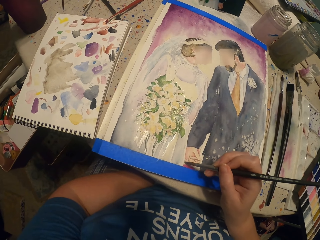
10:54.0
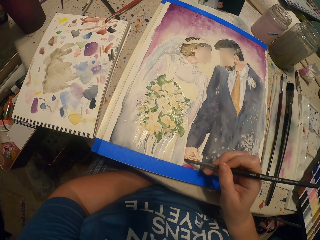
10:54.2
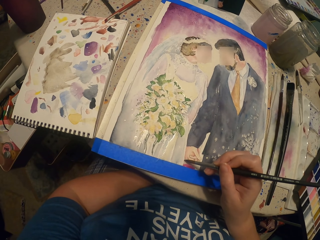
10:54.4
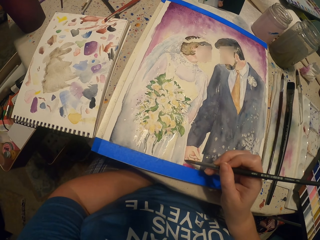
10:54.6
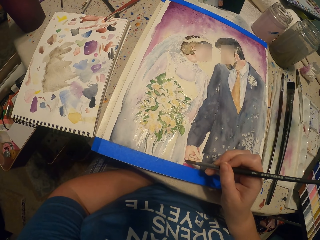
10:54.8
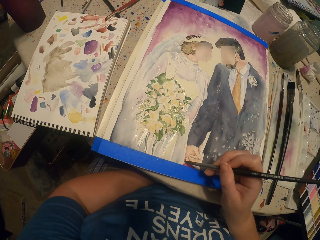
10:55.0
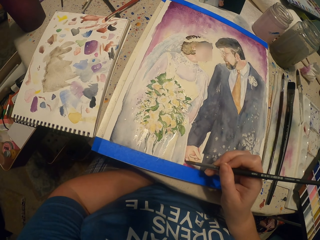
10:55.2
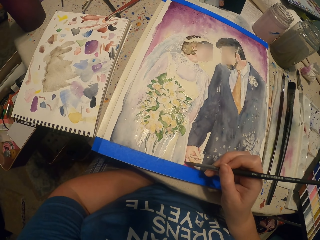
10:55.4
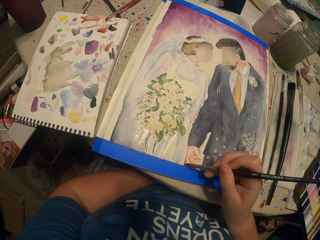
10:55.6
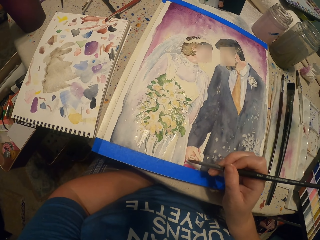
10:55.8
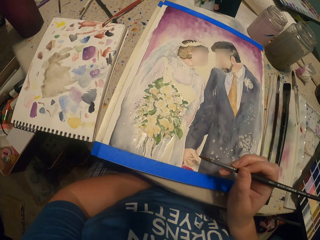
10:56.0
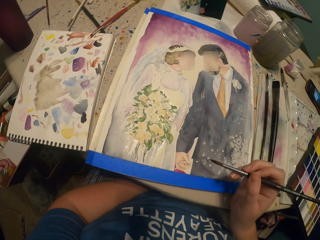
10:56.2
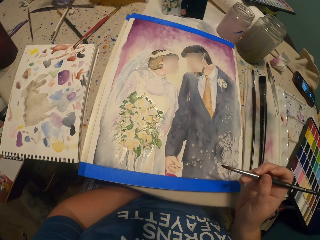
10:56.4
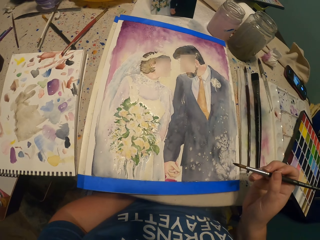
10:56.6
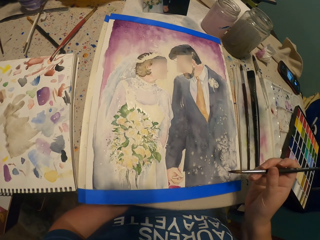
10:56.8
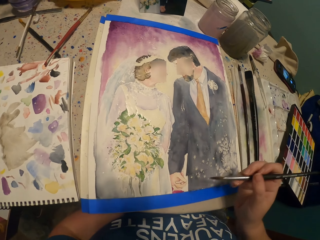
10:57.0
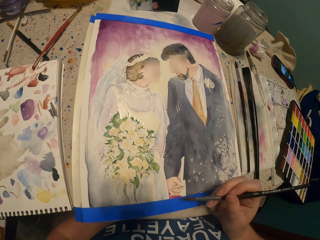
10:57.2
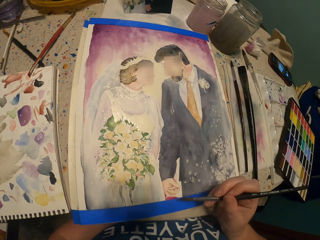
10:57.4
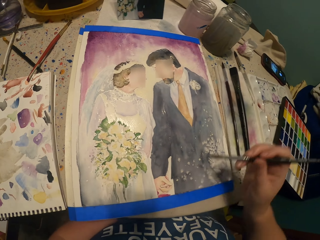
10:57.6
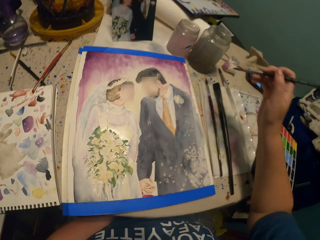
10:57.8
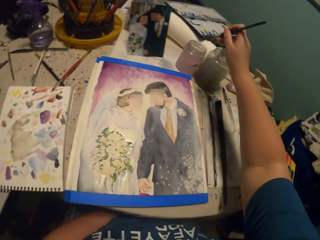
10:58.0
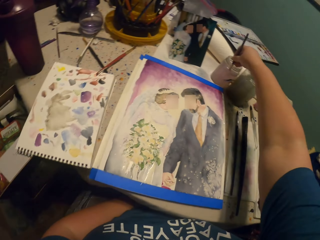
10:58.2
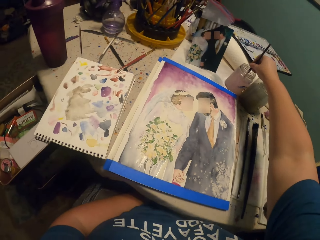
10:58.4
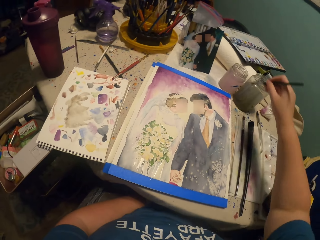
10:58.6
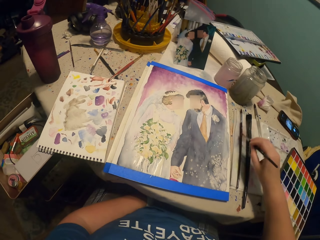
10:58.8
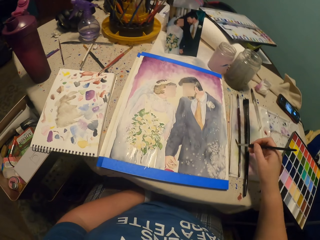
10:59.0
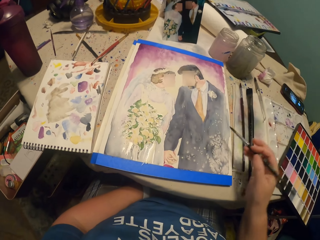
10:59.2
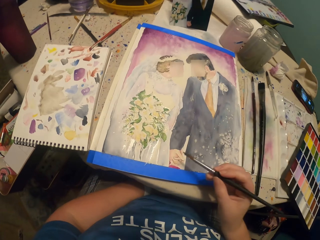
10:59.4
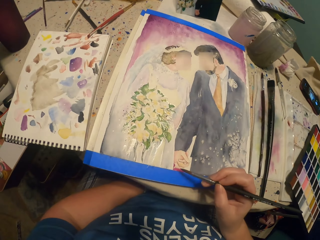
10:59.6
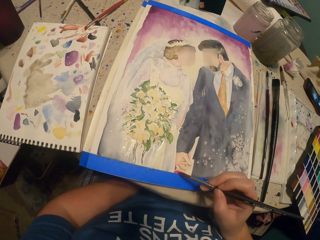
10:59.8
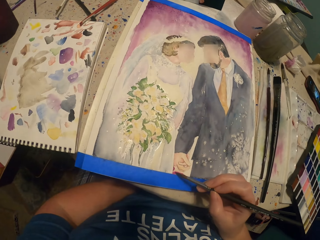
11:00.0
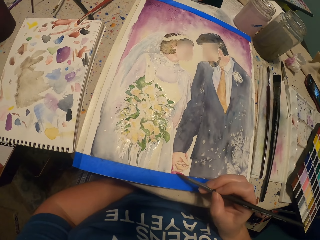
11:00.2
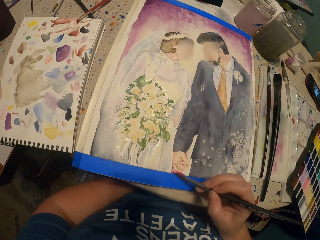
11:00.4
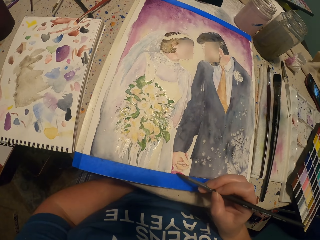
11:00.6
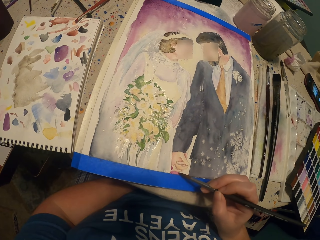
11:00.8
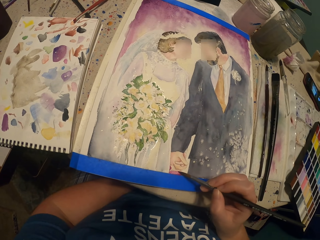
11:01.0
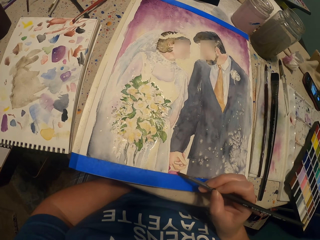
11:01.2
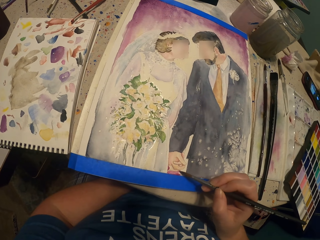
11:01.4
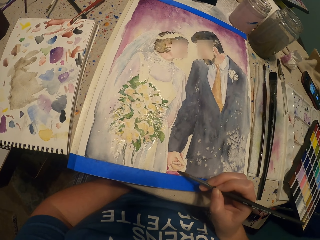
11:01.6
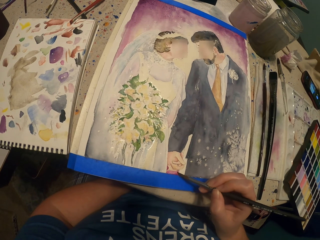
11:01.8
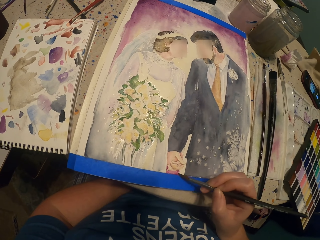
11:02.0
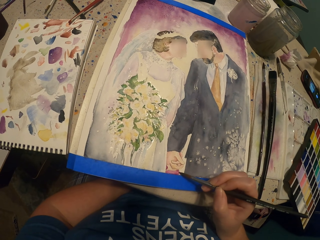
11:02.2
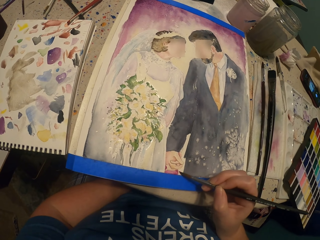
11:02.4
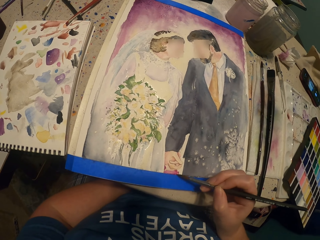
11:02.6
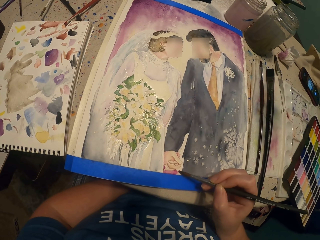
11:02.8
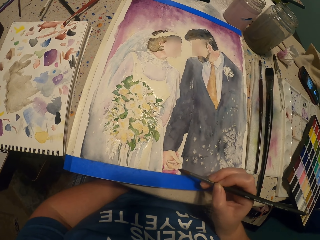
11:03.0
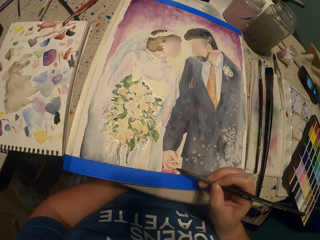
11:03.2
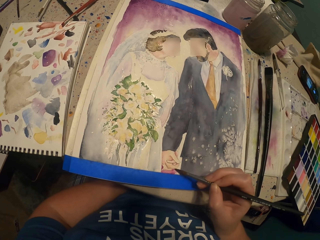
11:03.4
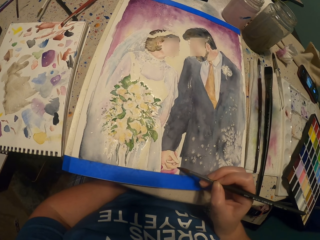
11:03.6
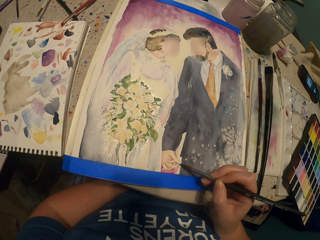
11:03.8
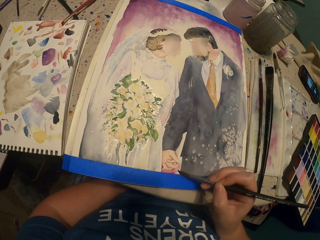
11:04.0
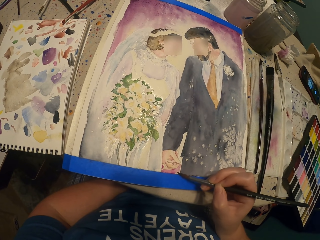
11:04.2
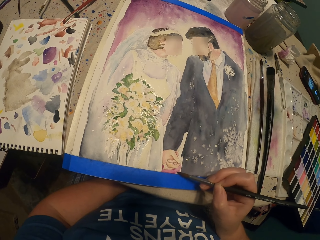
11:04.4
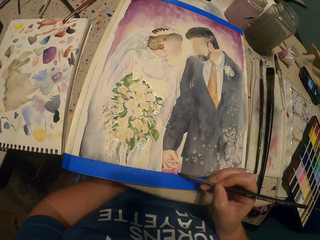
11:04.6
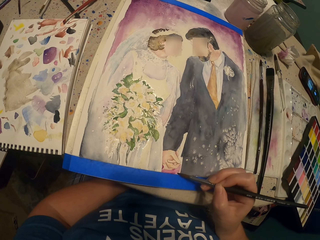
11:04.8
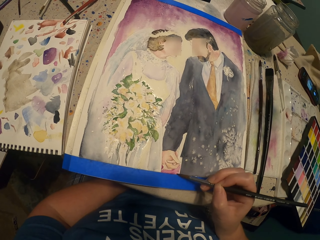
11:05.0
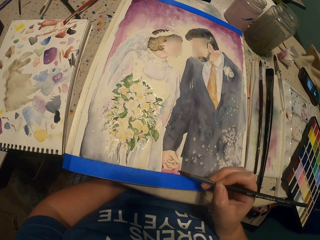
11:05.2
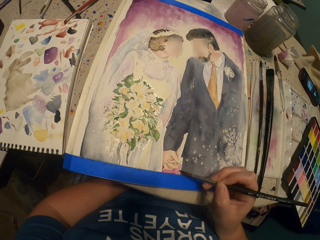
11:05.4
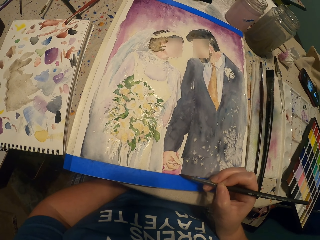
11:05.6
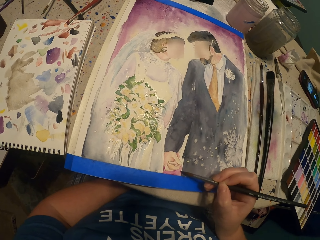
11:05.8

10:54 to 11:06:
The camera wearer moves the round brush away from the painting. They dip the round brush or paint brush in water. They tap a side. They paint the picture with the paint brush.

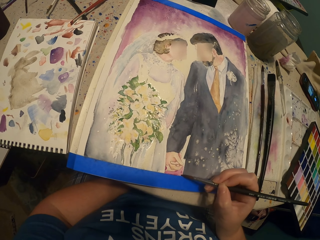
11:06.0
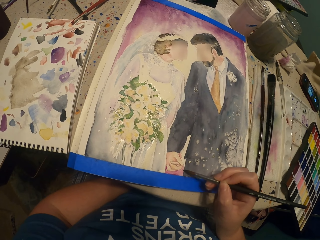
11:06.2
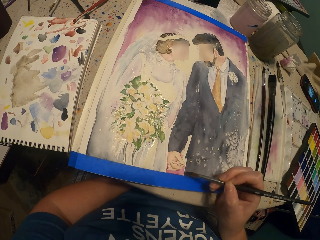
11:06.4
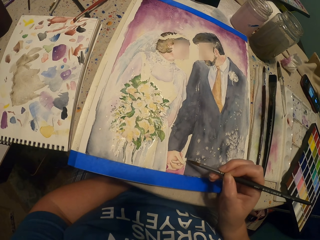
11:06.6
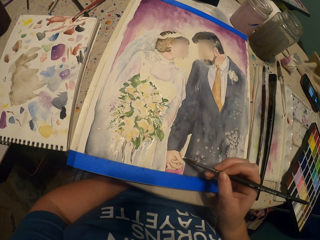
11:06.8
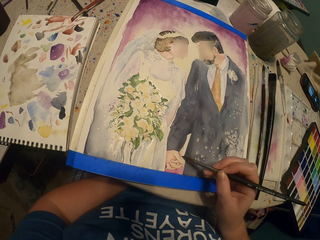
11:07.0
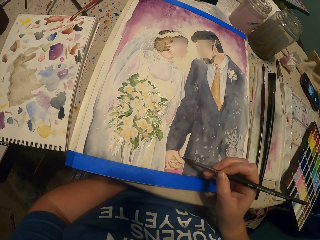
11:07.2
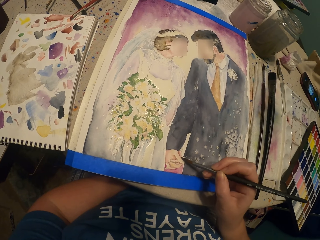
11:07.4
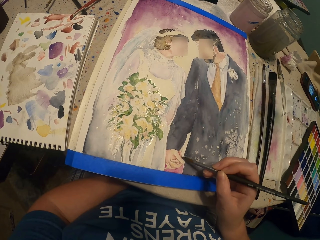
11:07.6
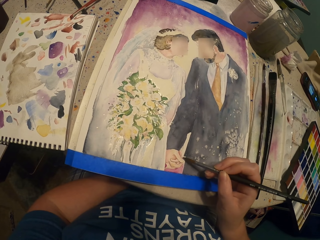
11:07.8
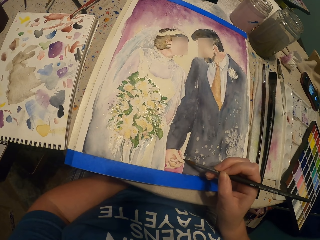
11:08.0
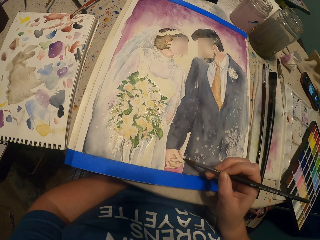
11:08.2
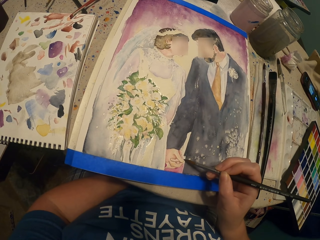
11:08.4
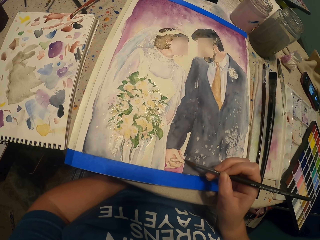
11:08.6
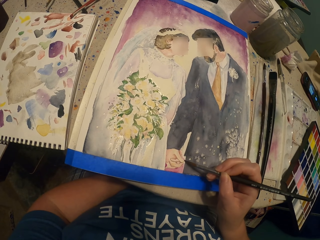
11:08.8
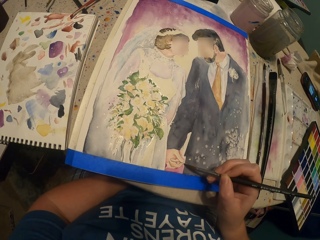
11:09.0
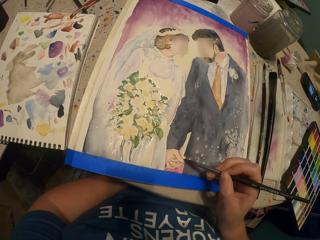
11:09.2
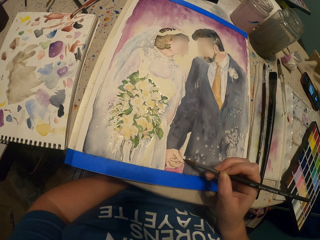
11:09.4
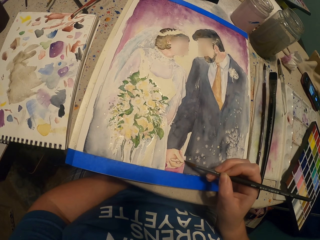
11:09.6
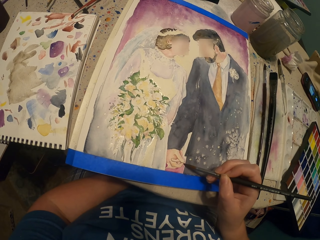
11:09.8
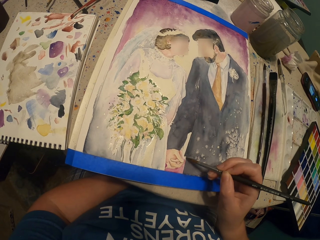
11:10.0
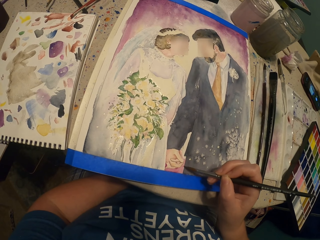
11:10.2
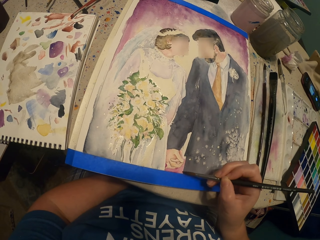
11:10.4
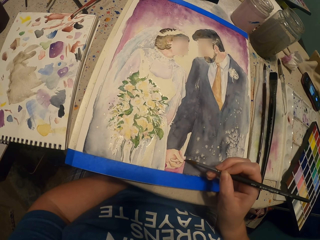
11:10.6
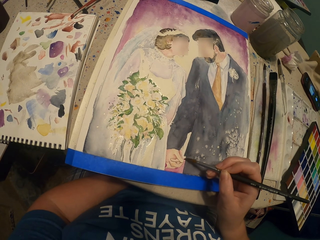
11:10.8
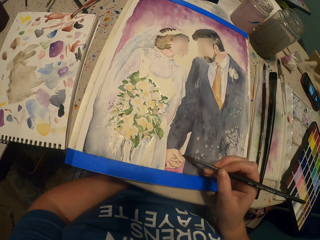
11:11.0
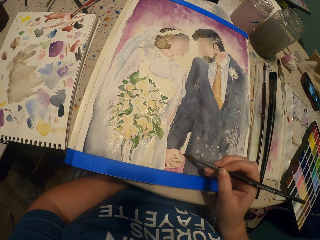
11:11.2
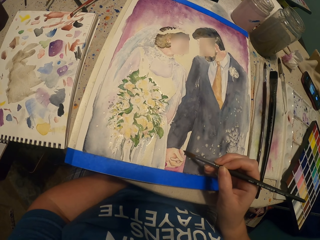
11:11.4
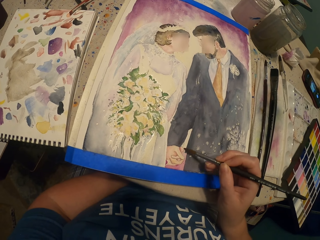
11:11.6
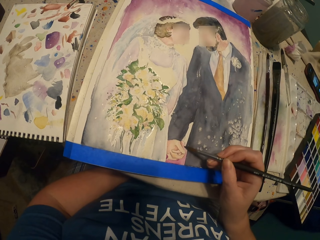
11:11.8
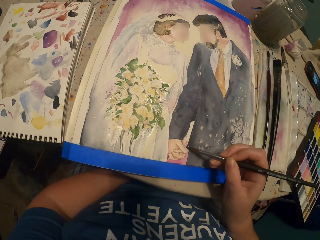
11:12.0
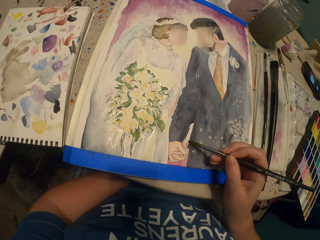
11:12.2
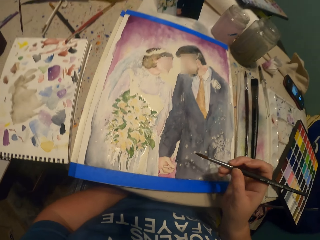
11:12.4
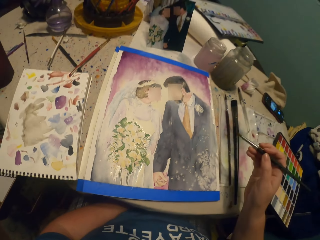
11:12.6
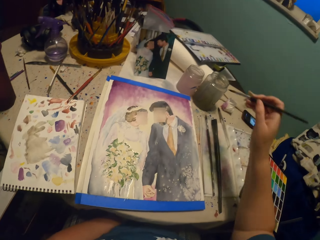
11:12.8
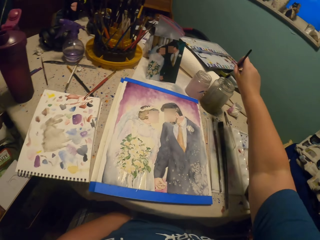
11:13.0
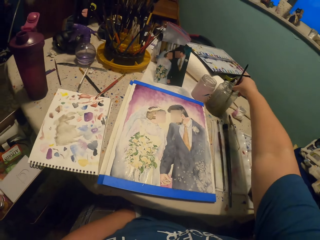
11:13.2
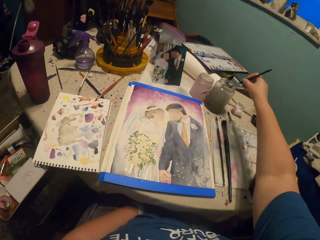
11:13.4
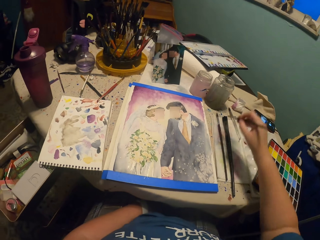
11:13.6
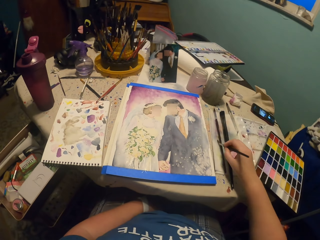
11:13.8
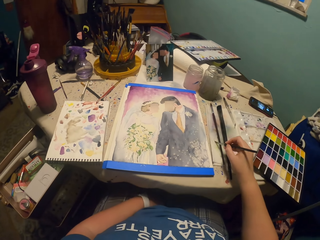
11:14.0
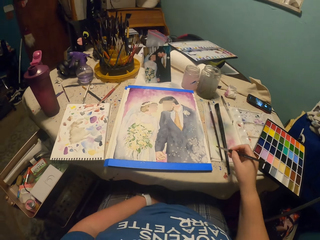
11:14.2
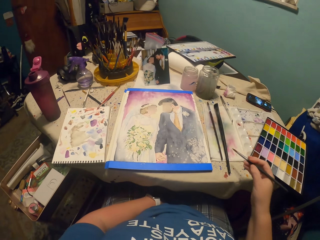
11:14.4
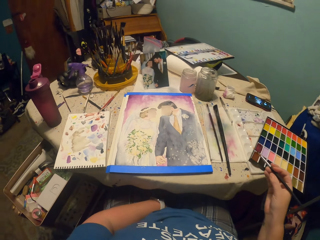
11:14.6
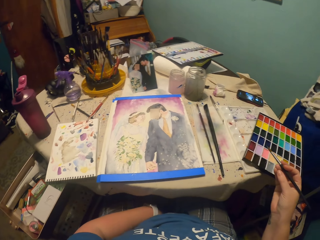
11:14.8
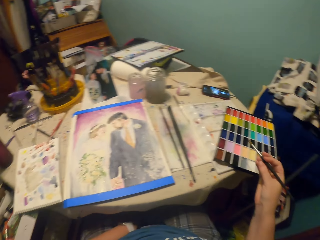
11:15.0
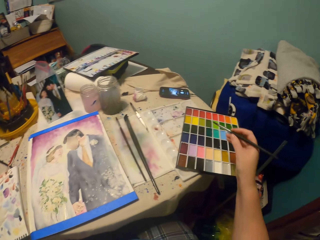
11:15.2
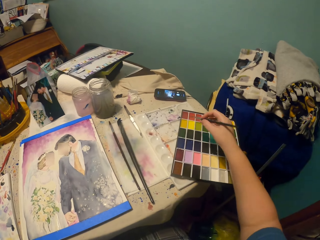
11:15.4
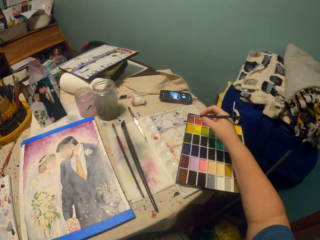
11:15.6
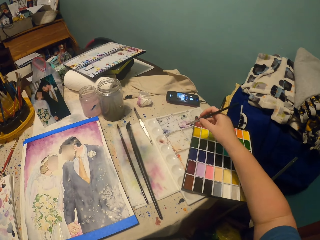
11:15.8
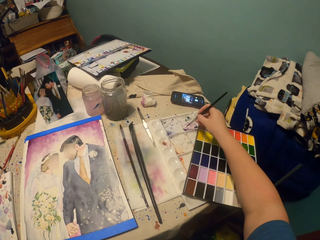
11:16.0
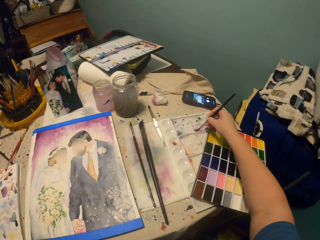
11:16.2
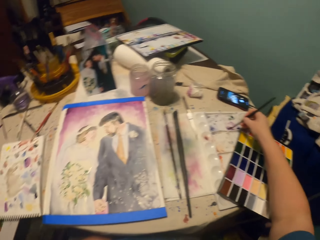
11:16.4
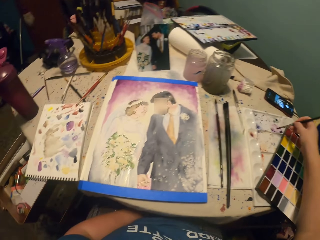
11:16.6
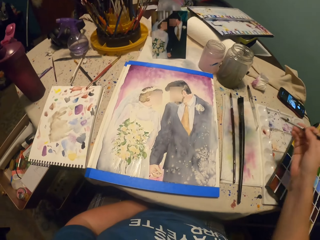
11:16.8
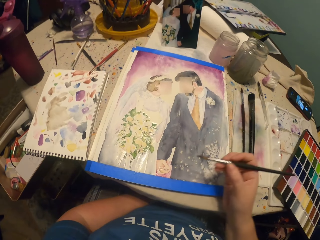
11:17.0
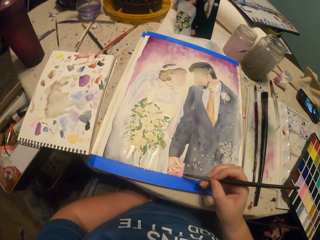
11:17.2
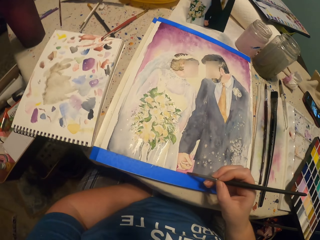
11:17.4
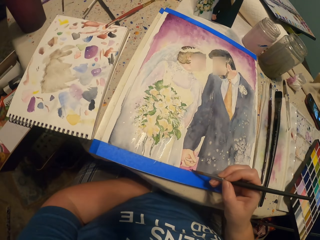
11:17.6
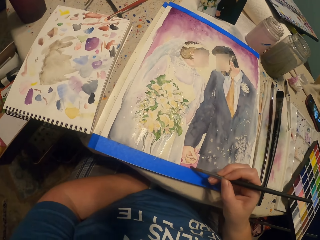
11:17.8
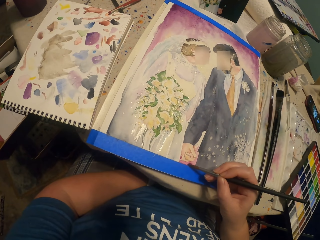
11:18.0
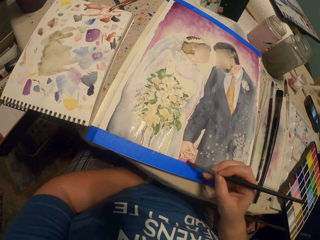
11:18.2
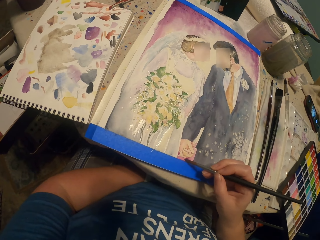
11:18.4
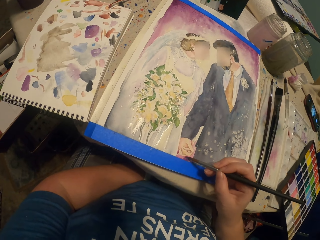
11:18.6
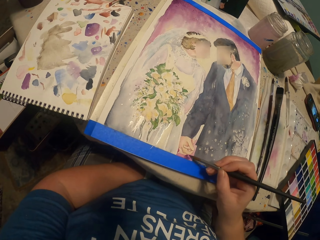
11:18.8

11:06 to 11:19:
The camera wearer dips the paint brush or round brush in water. They tap a side. They dip the round brush in paint. They paint the picture with the paint brush.
